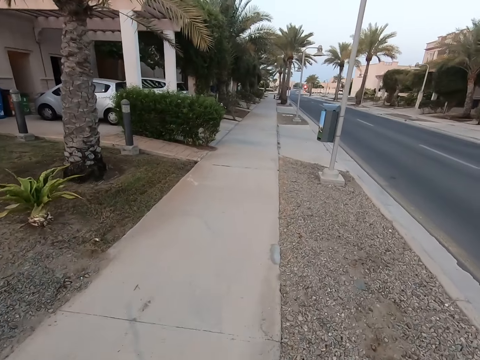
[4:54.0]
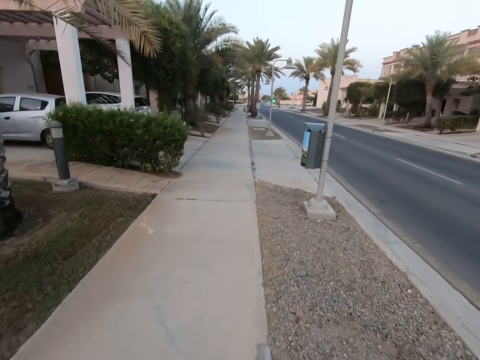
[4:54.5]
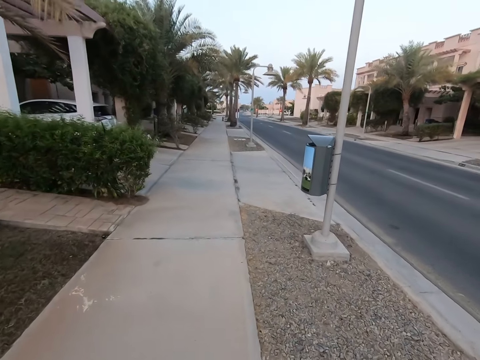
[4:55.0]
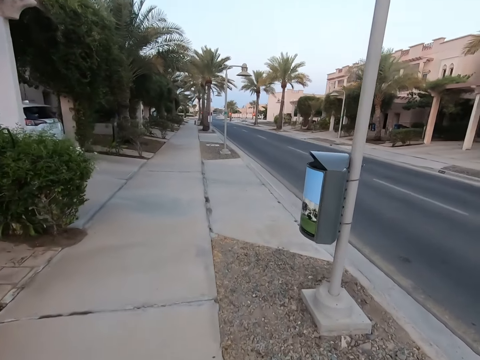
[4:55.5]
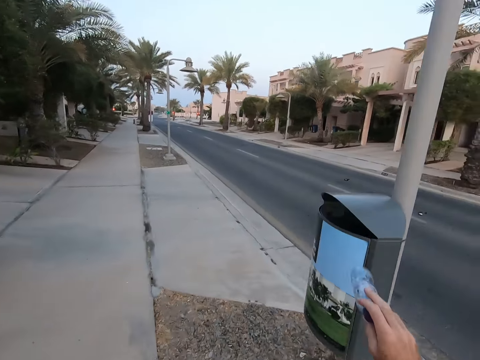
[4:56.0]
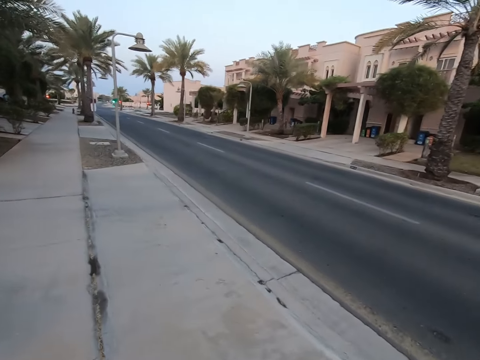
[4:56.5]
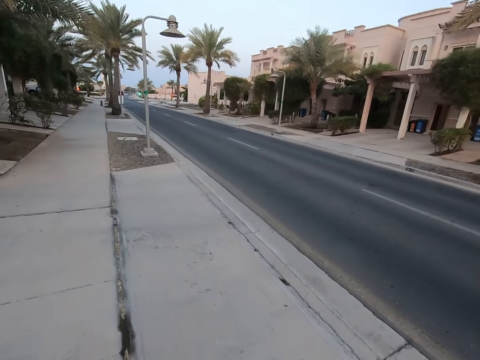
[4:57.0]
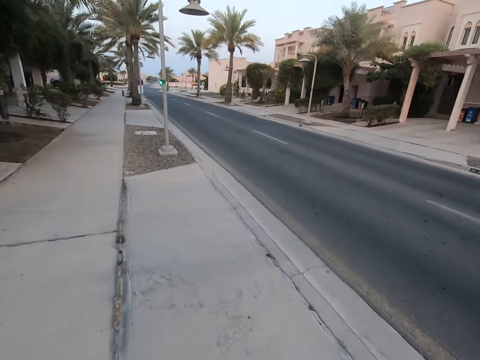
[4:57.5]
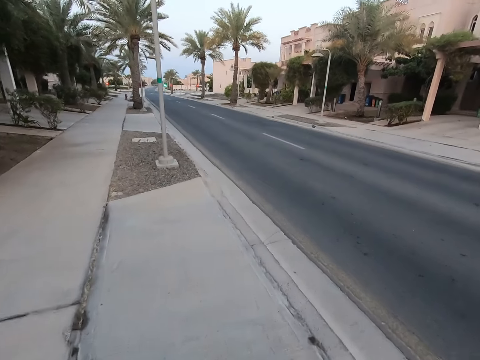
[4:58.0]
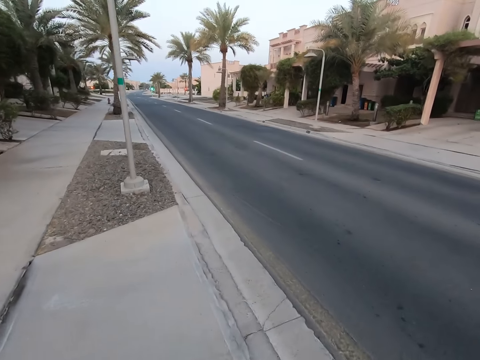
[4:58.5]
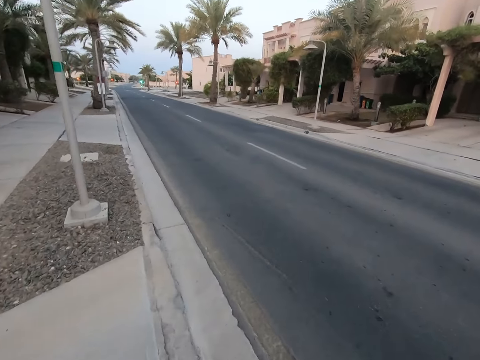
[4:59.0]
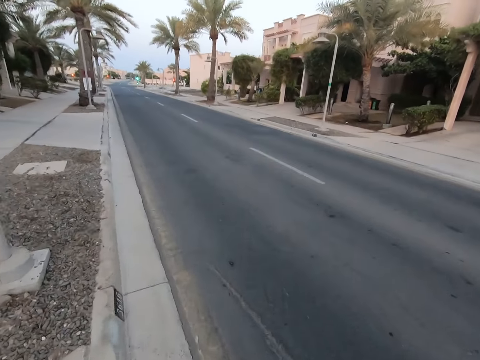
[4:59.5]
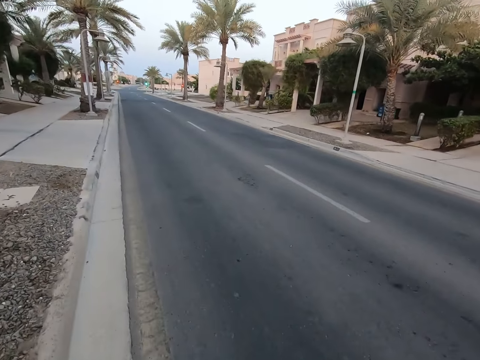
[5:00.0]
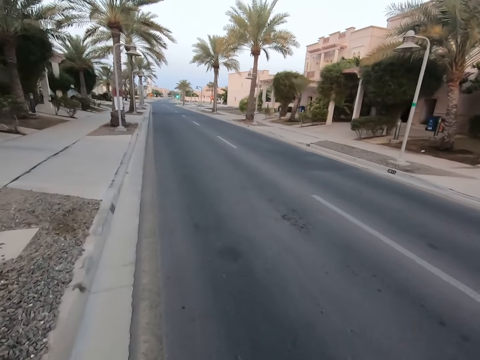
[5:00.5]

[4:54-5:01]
The camera wearer throws trash in a bin.

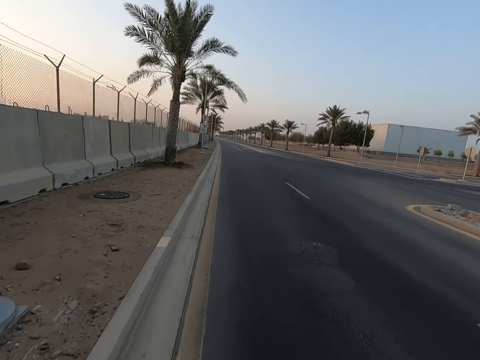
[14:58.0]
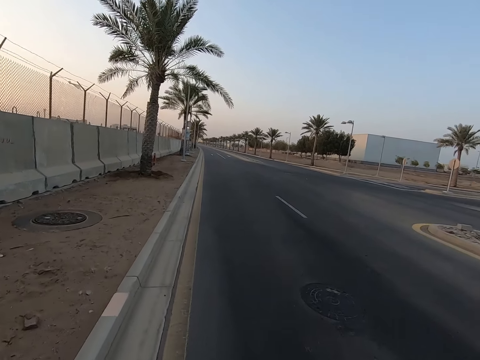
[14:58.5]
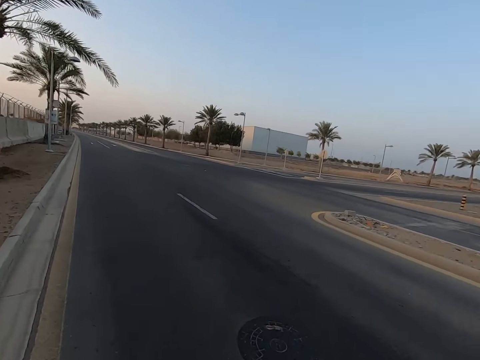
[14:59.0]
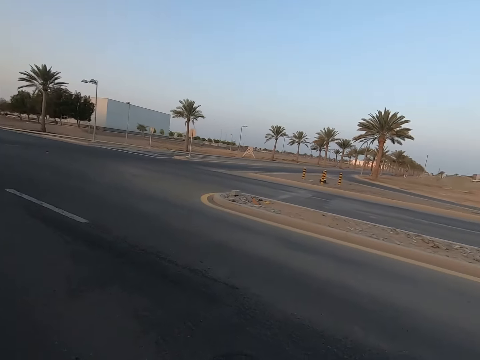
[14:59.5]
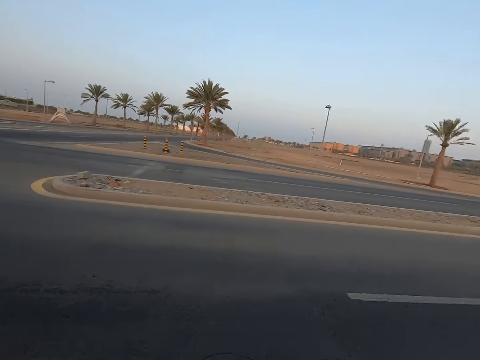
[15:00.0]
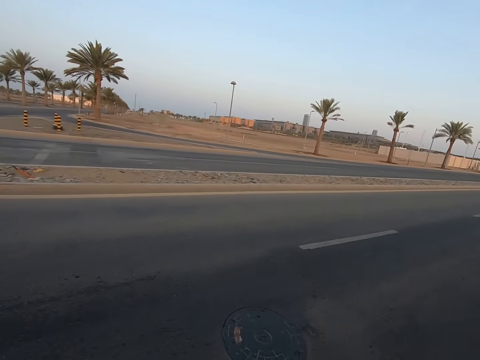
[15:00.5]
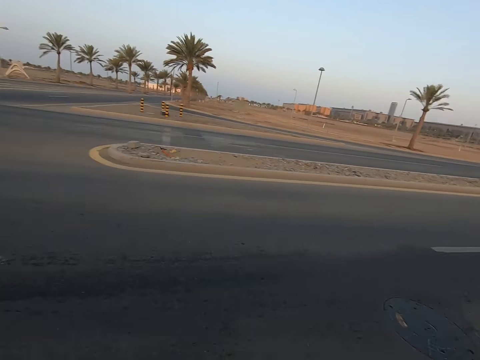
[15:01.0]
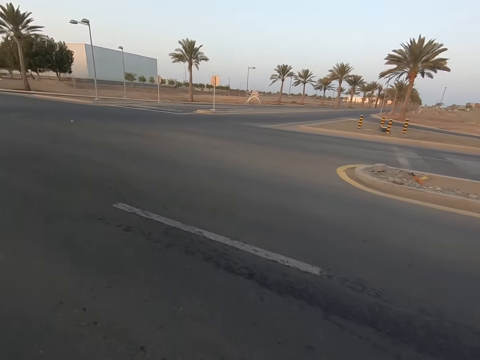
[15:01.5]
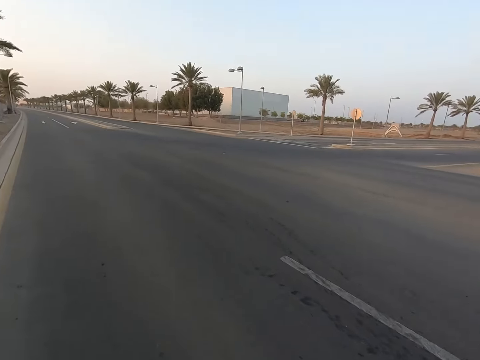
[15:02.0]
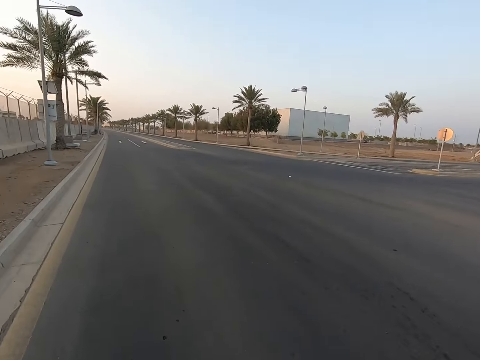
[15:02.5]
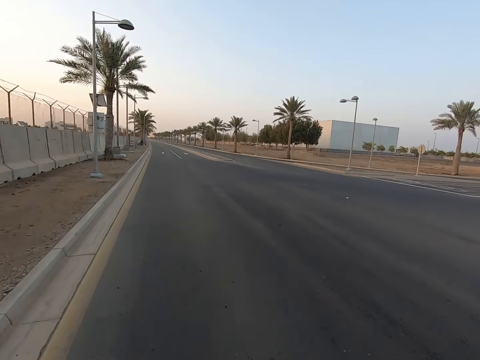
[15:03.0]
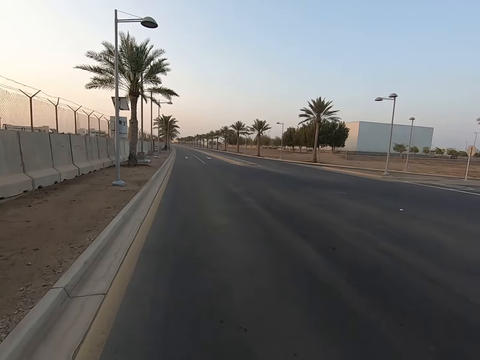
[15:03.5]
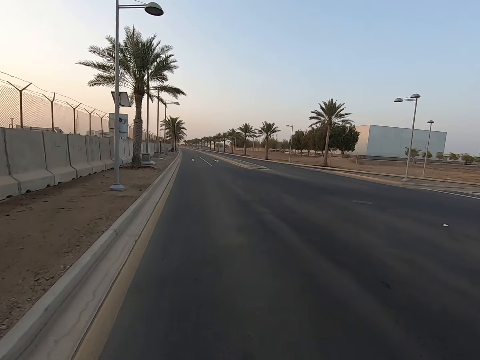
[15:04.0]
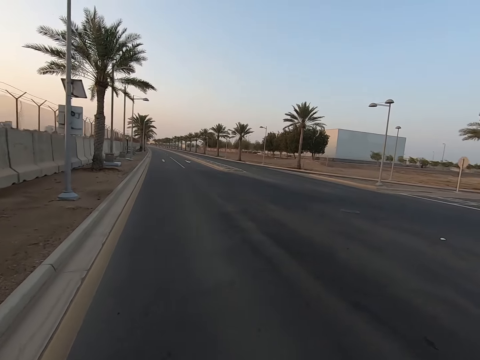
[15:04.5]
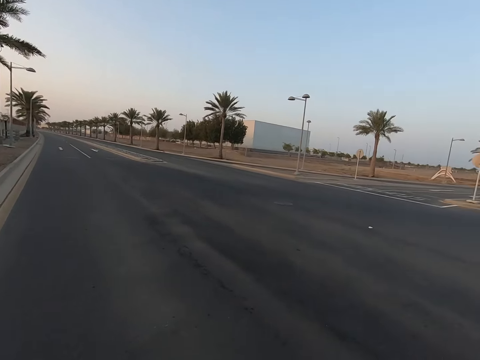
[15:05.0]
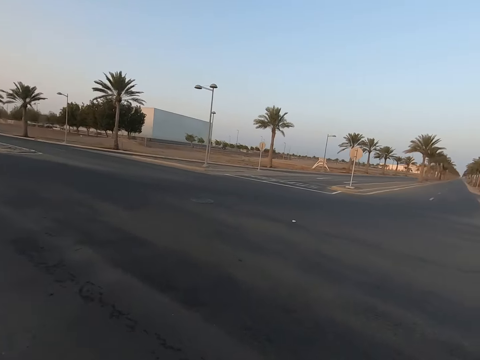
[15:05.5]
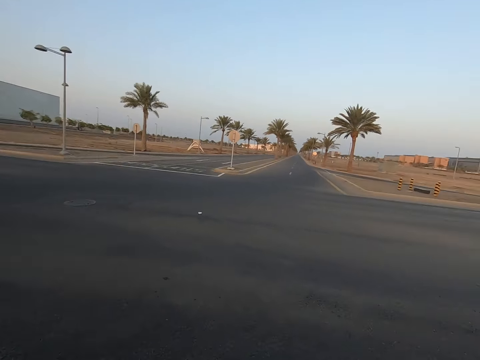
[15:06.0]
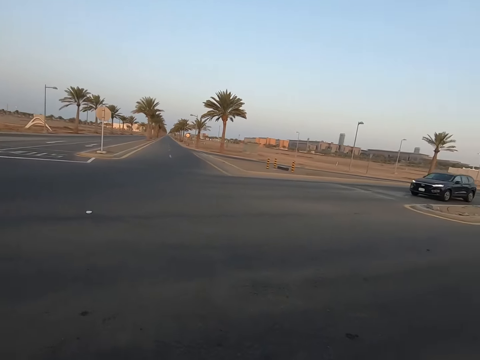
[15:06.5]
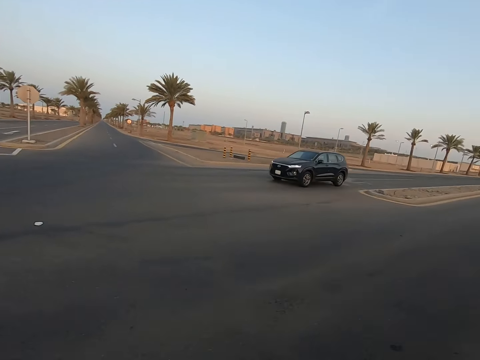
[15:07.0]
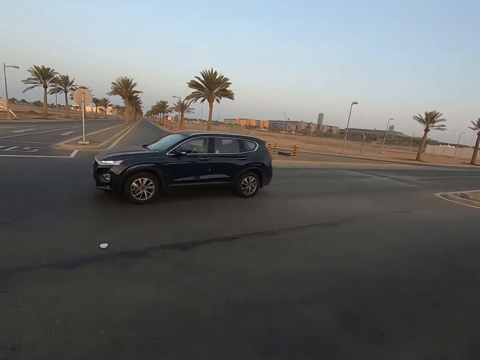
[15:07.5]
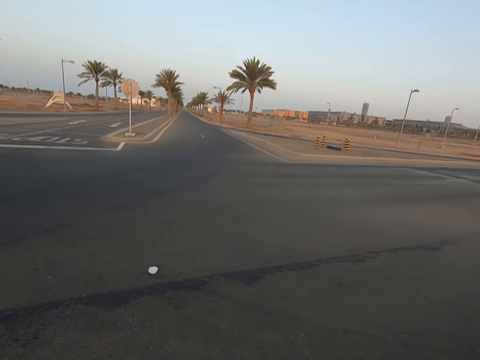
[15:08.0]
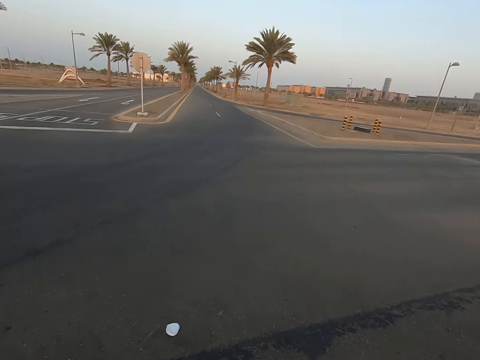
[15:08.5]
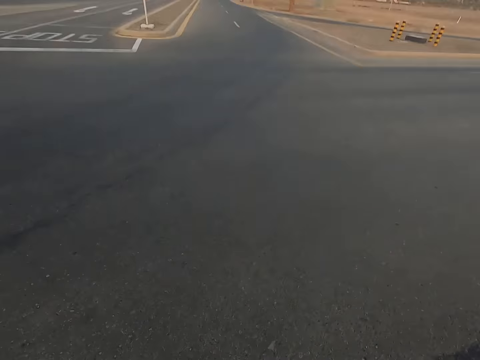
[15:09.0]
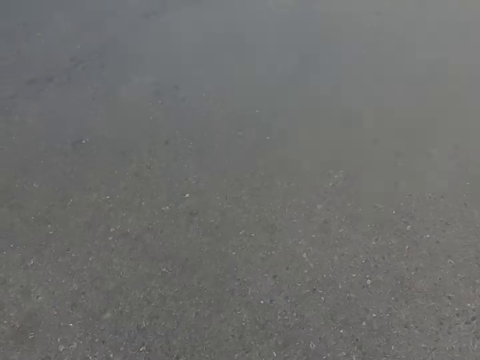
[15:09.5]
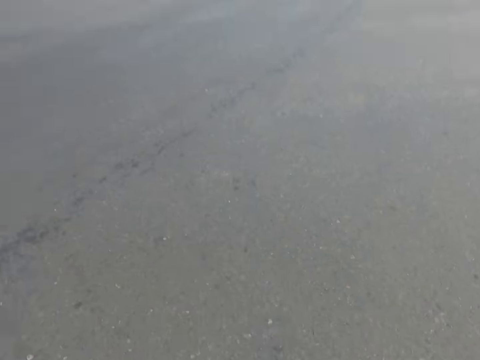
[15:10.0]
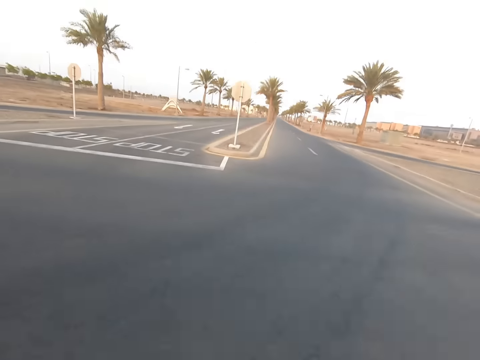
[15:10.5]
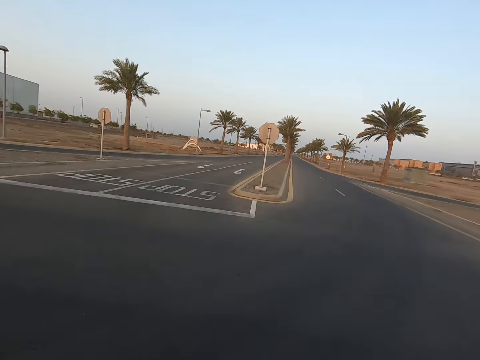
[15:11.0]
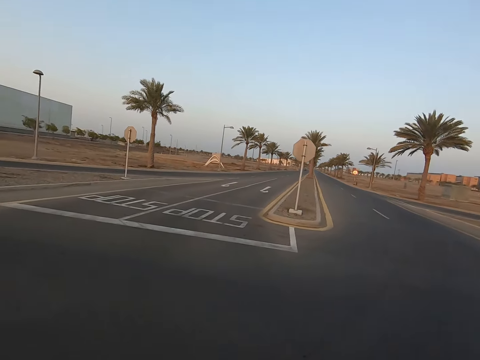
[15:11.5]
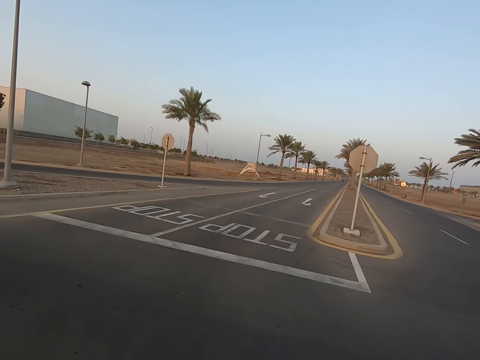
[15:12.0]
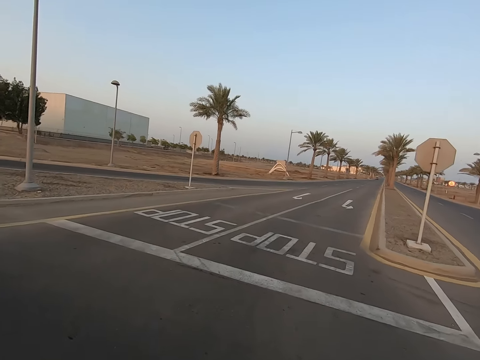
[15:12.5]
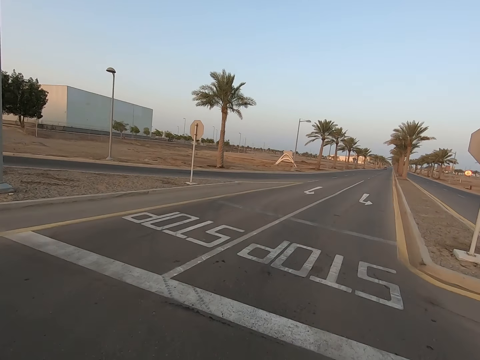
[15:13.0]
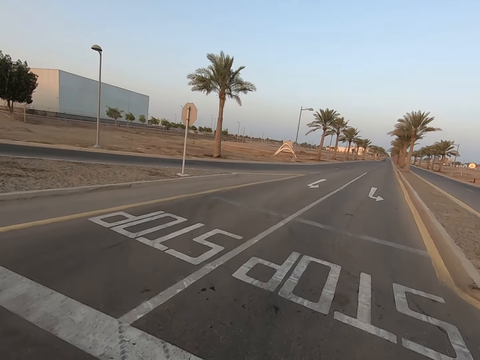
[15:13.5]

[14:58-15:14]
The camera wearer looks around the road. They run across the road.

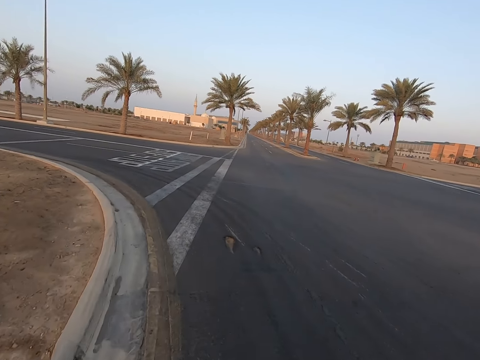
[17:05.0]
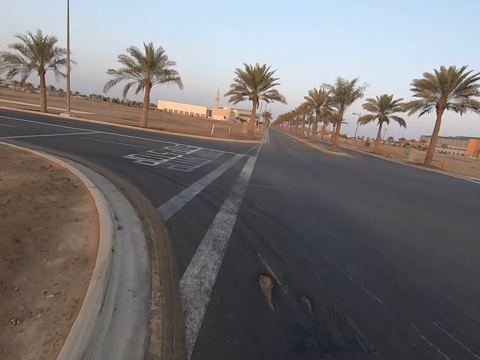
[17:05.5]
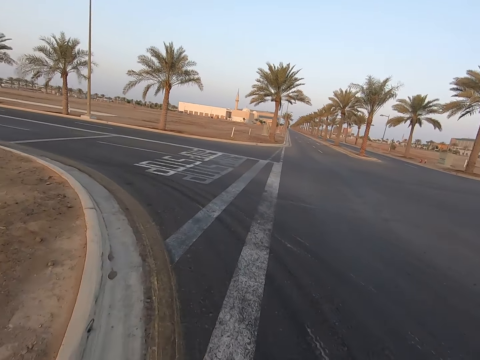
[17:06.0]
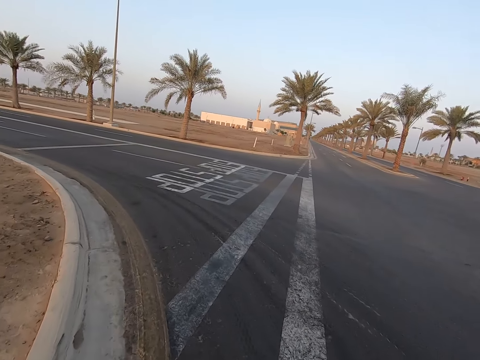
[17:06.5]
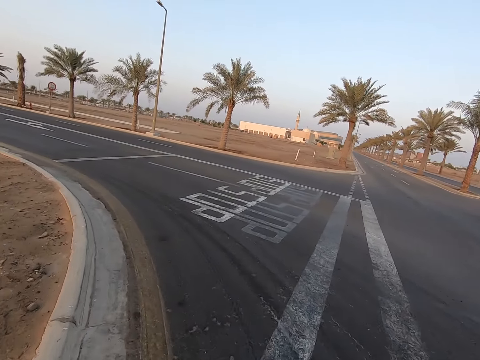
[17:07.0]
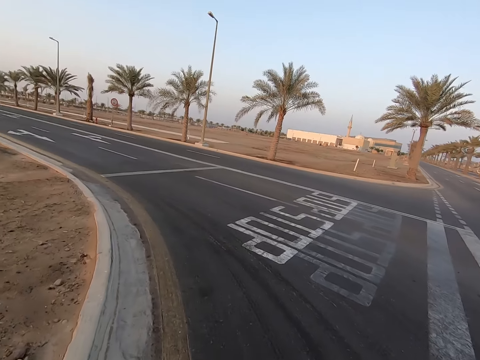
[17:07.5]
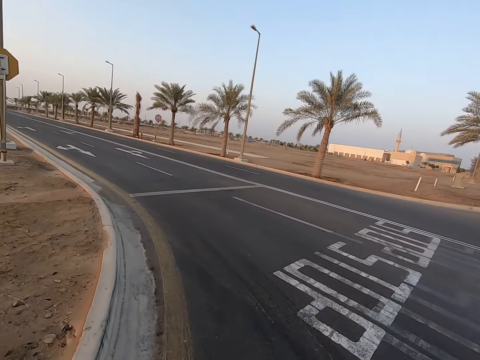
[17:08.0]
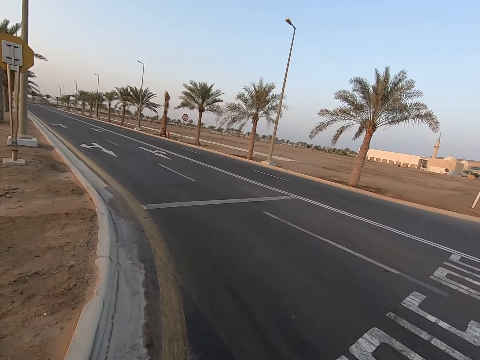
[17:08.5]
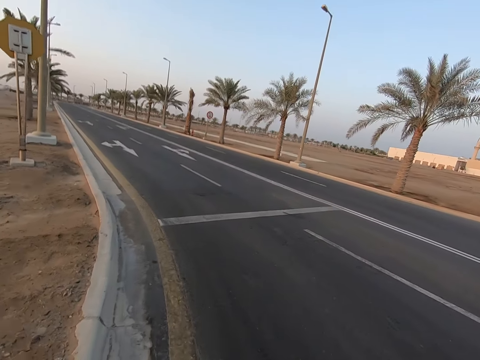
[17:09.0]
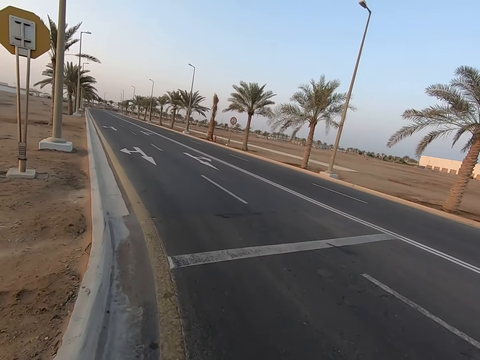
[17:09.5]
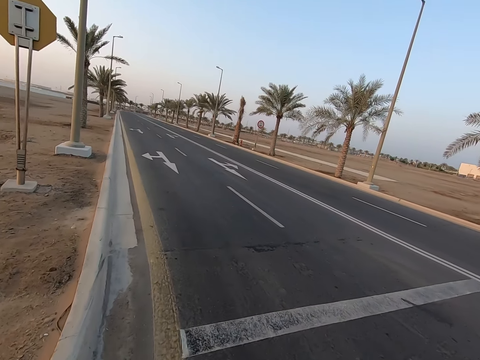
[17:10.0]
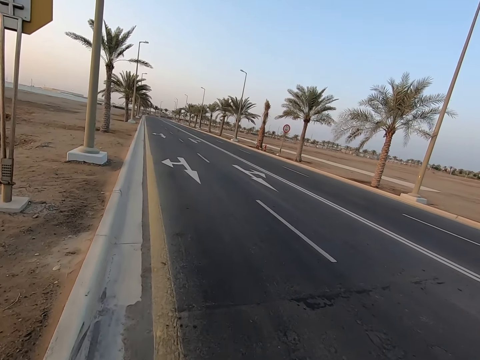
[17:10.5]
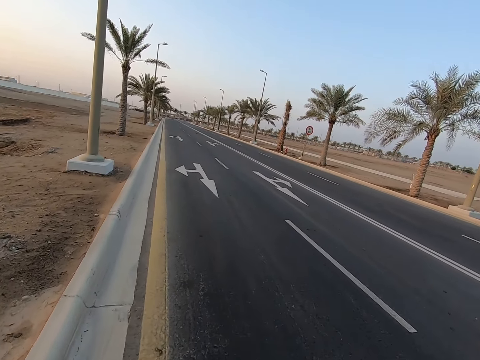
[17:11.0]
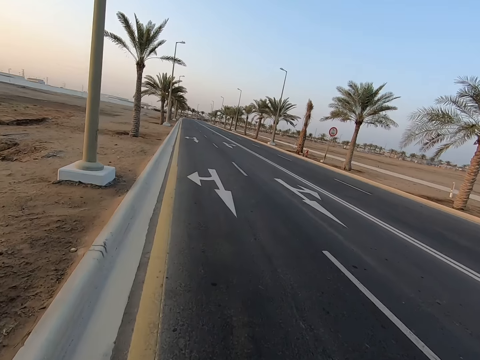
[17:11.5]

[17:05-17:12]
The camera wearer takes a turn.
